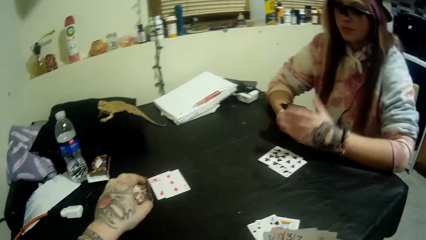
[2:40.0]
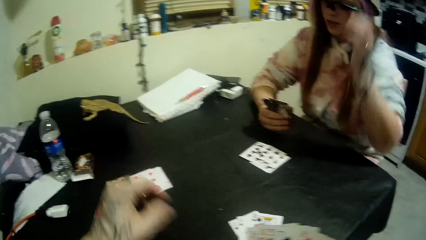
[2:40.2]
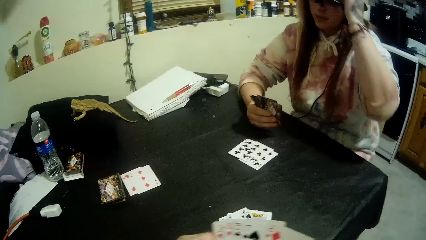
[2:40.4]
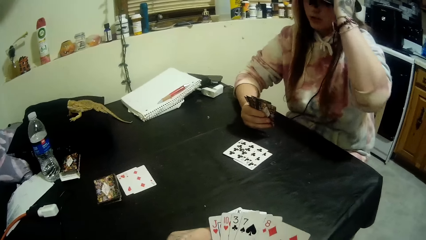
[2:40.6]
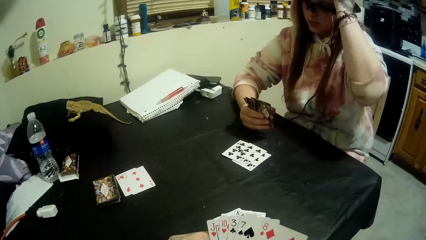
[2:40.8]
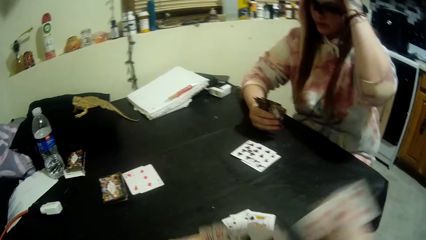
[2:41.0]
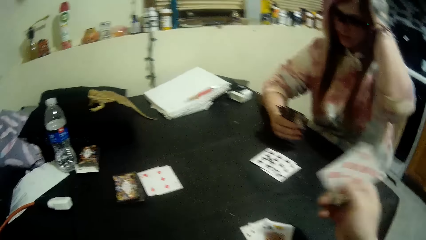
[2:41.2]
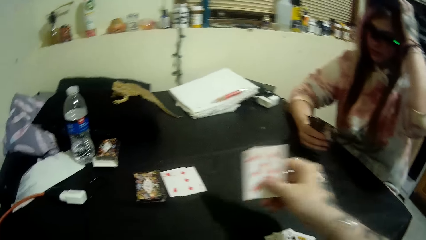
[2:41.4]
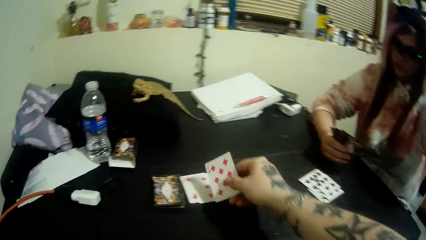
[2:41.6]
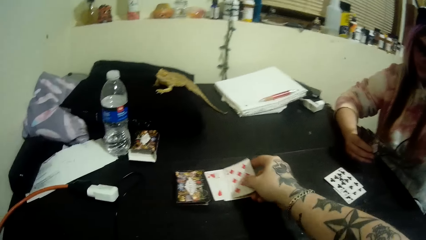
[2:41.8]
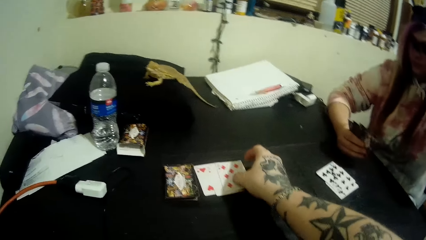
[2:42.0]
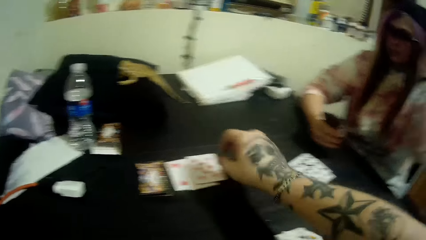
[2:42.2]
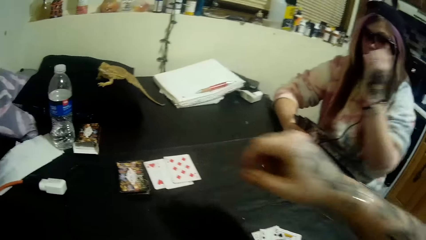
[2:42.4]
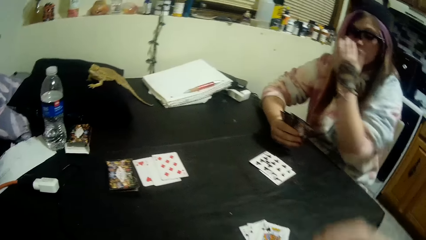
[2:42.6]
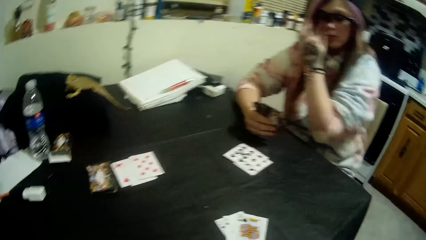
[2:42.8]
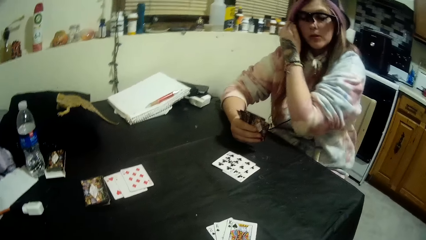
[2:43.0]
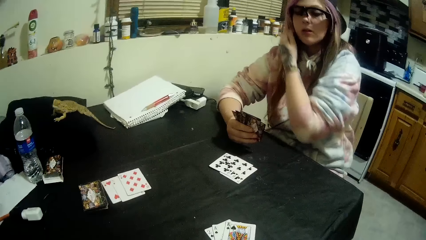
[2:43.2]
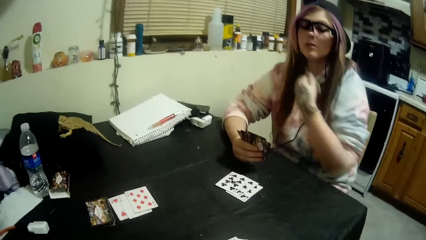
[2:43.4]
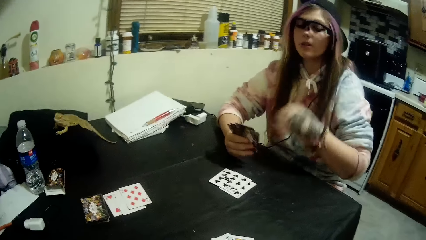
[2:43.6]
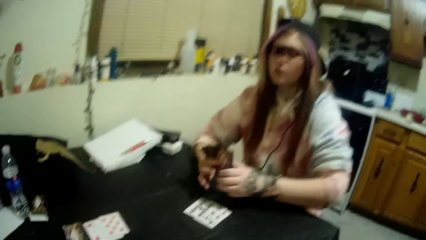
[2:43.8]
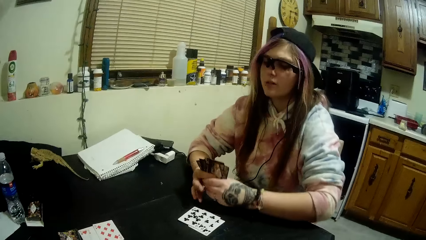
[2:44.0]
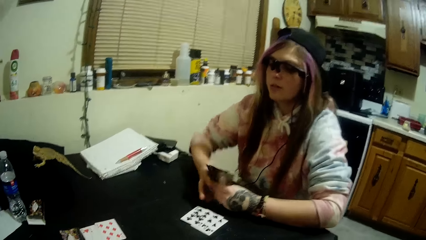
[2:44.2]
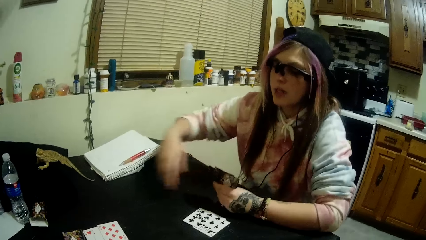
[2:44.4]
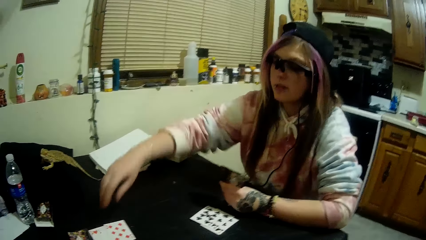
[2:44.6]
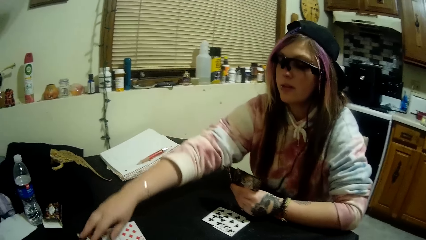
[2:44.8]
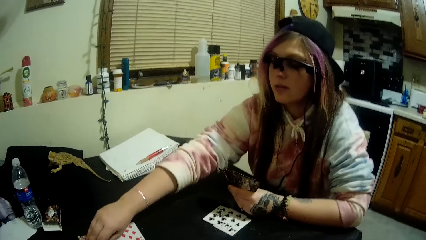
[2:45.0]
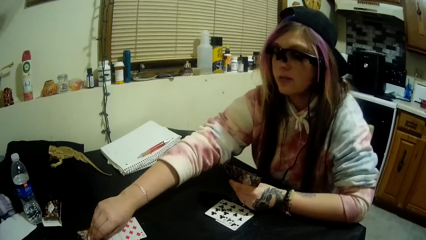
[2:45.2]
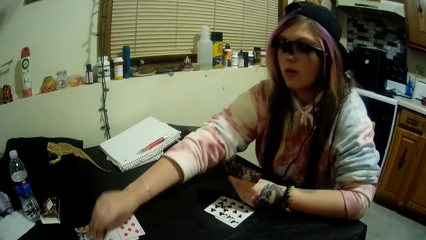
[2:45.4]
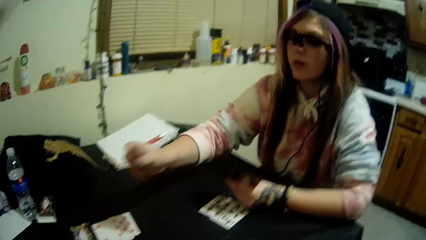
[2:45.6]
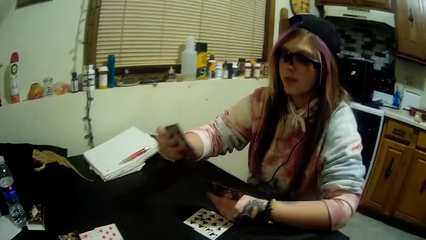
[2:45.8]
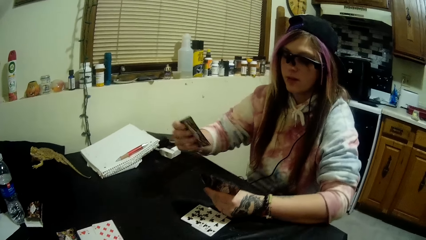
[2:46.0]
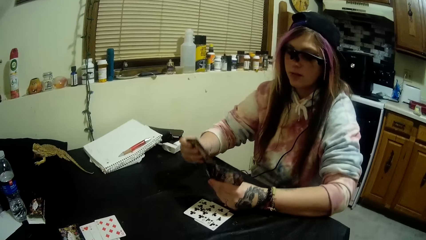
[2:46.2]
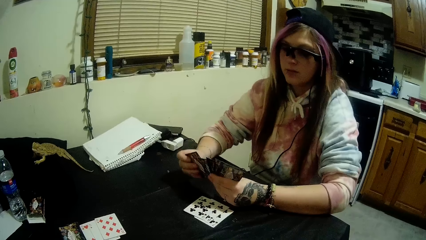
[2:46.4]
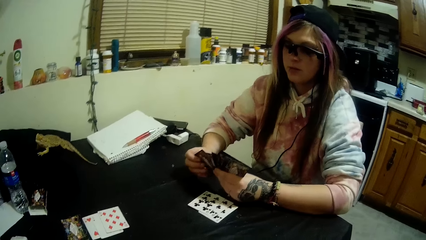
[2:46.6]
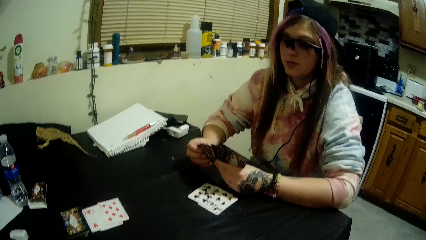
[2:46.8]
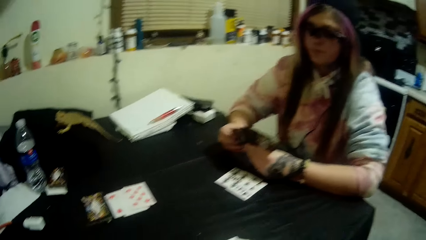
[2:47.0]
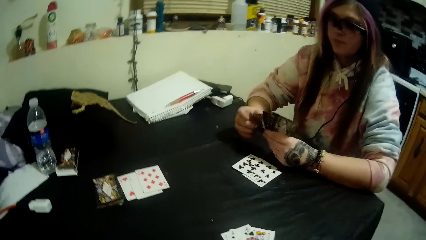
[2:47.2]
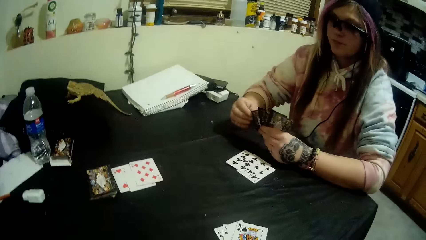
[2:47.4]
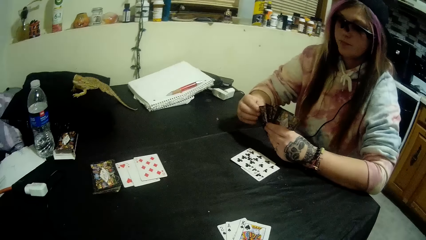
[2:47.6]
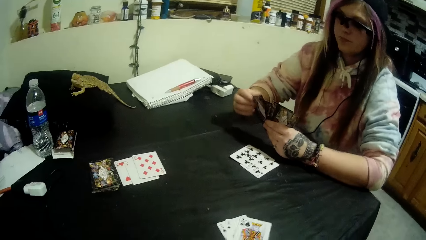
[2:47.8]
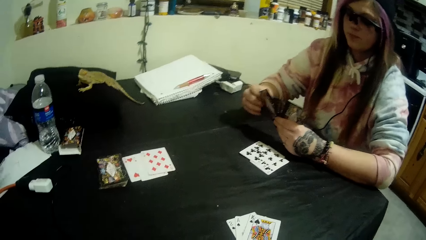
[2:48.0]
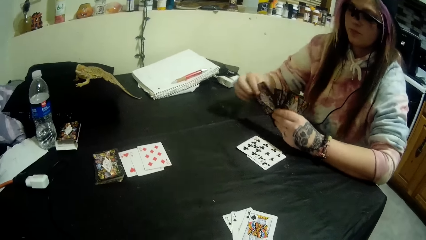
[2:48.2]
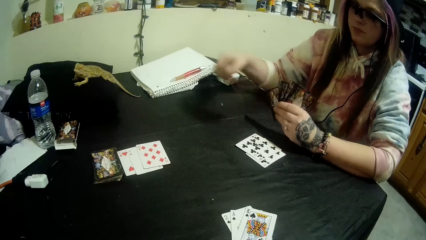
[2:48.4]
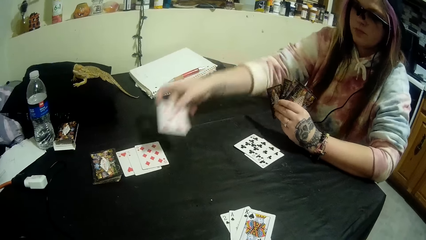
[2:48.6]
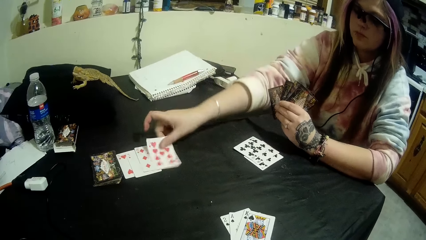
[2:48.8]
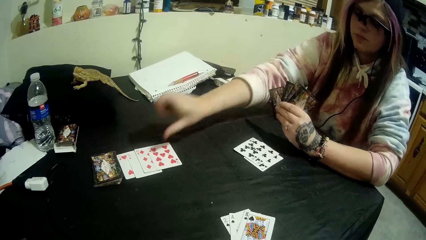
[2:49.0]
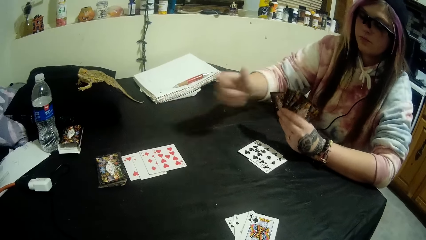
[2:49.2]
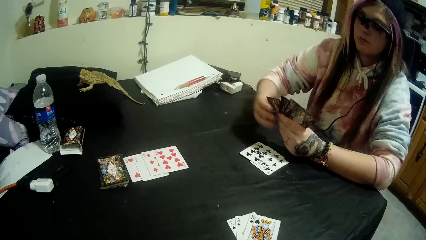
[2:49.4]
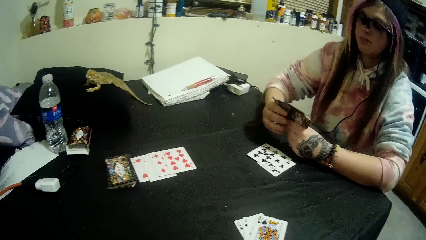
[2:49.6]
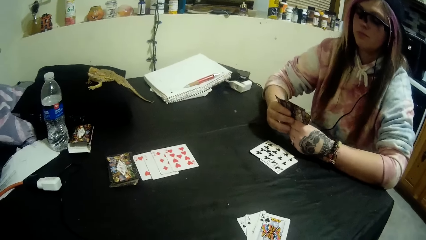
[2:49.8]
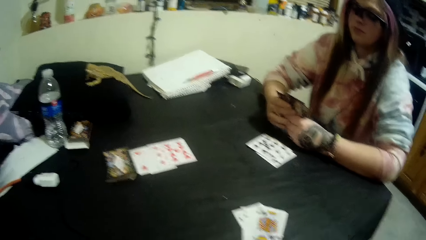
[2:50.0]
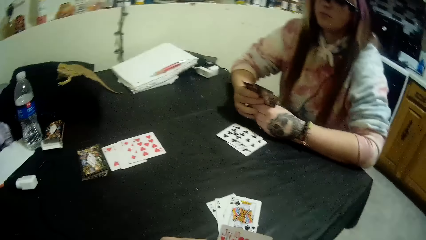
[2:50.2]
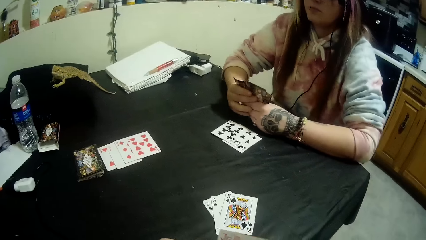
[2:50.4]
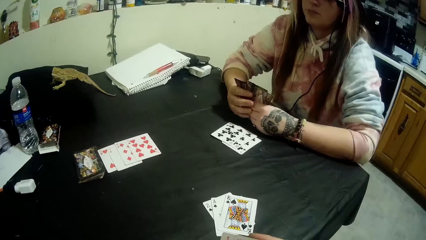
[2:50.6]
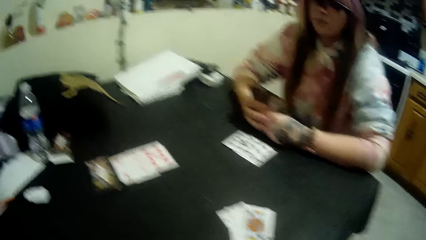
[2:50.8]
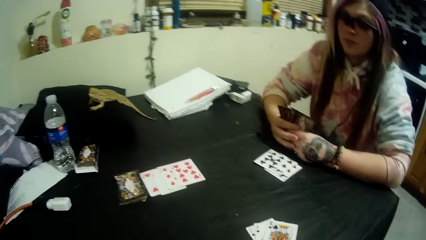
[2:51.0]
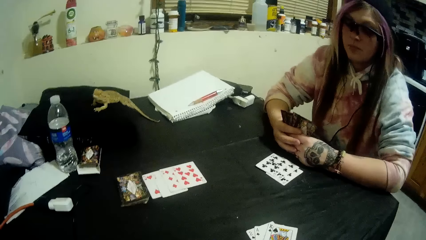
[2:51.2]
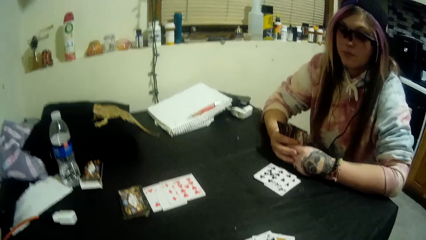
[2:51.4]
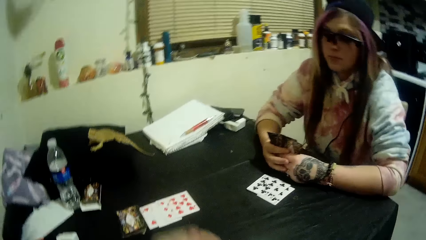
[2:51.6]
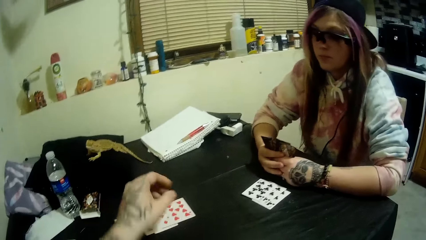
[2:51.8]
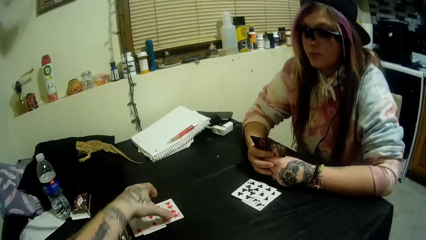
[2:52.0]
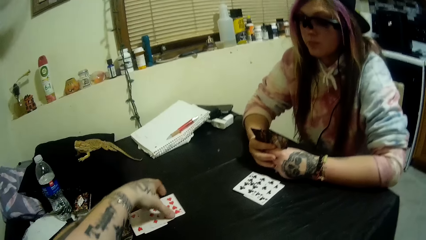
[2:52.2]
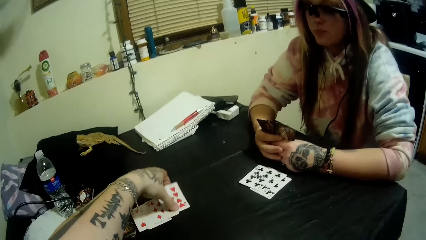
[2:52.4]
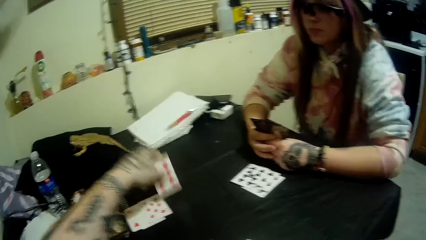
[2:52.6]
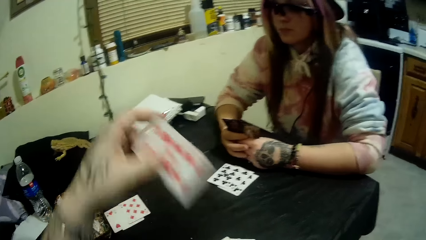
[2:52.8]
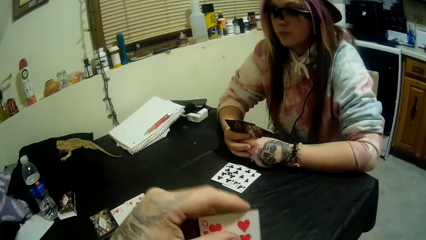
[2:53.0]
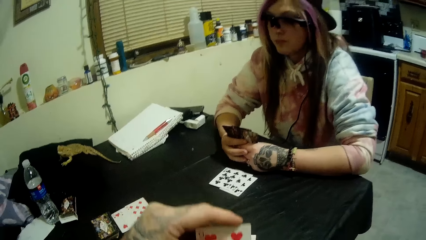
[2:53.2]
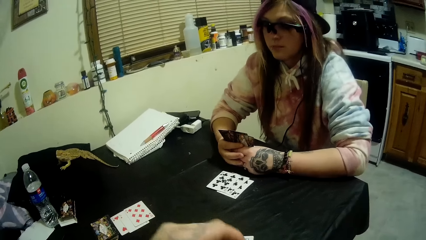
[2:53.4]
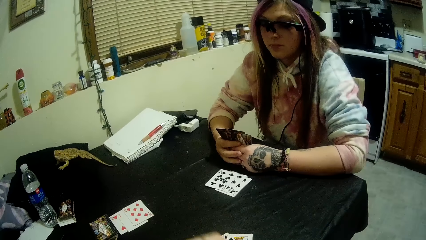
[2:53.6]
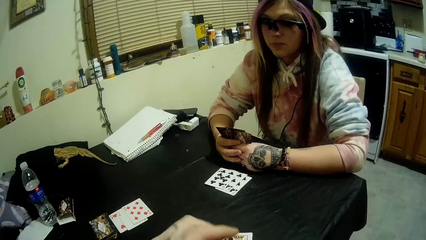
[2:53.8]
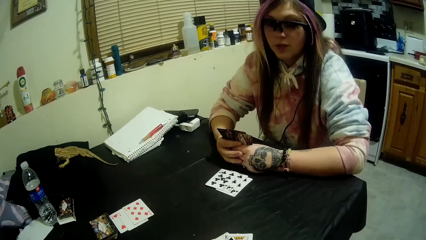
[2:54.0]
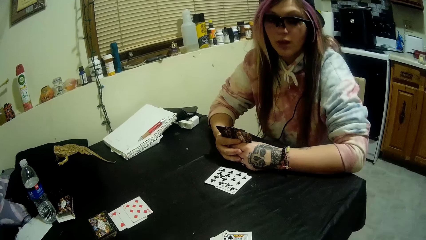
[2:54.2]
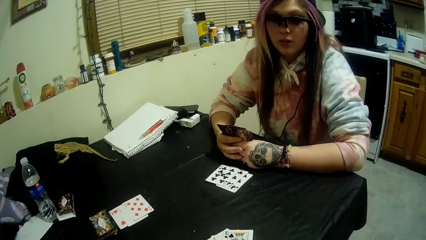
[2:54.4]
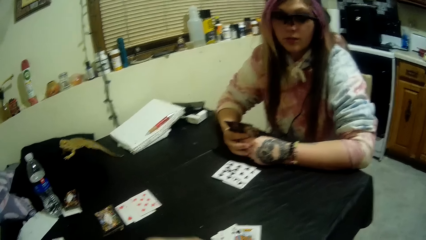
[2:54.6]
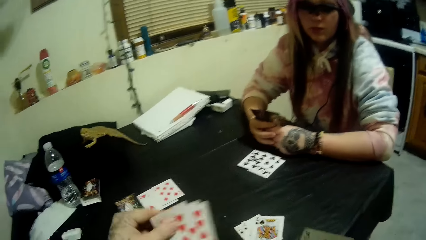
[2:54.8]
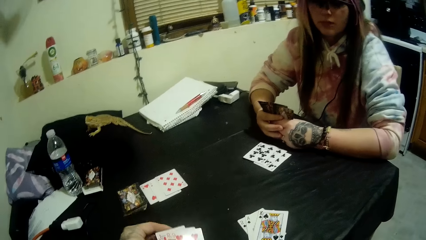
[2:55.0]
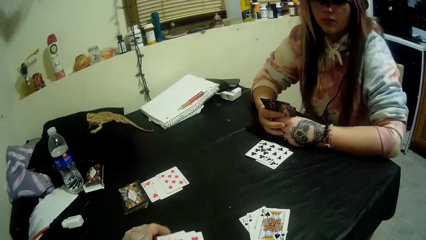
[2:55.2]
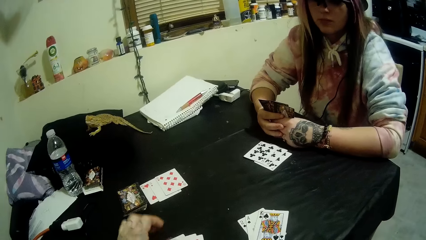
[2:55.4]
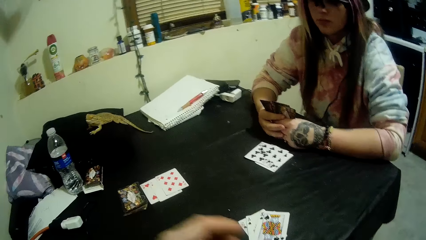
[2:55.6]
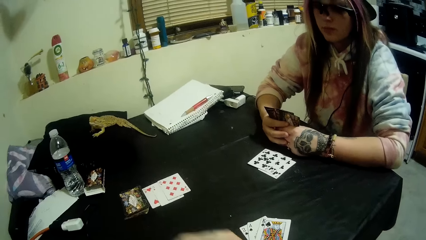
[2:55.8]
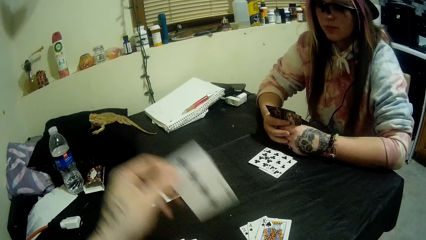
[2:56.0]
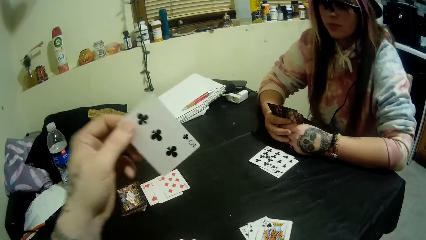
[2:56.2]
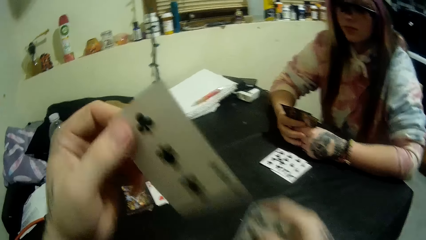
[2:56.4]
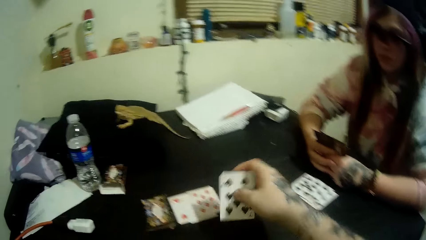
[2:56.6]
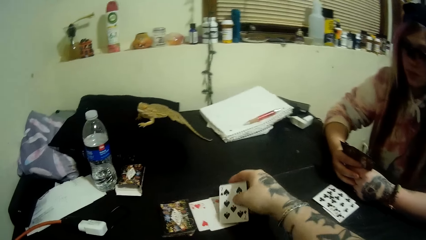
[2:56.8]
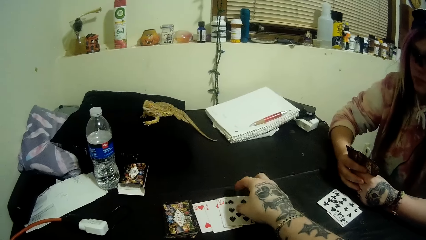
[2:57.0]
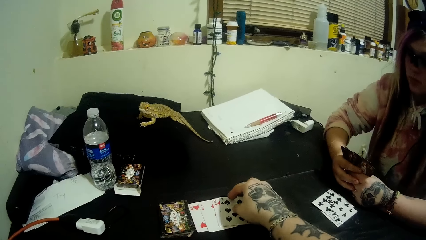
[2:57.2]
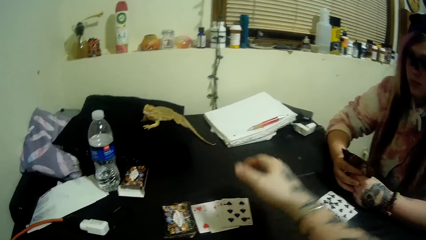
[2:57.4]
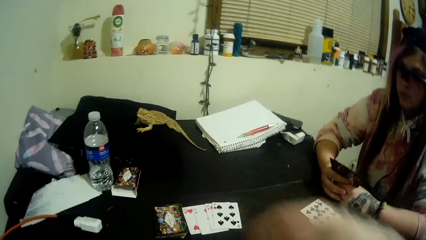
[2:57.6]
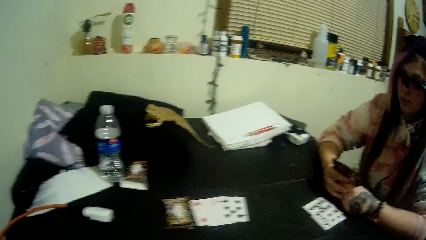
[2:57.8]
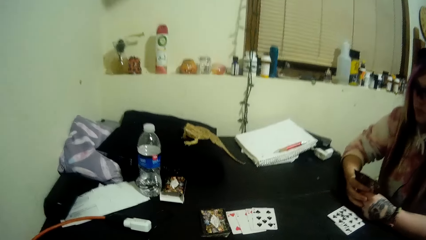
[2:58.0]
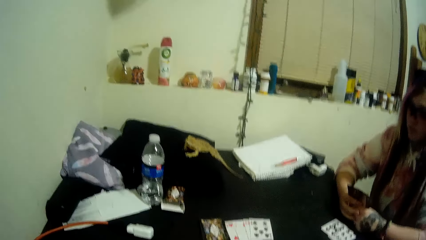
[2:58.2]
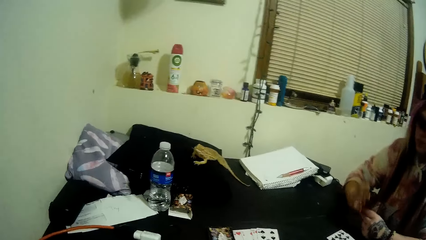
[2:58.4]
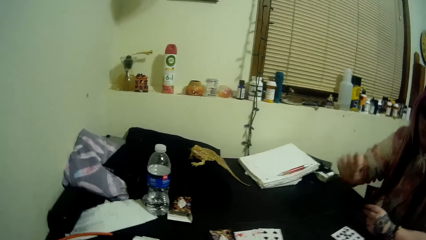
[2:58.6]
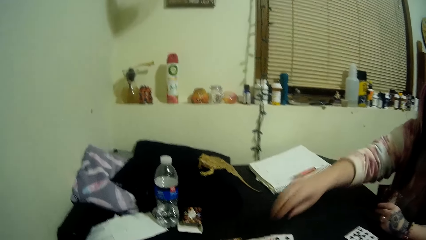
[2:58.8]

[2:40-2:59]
The camera wearer selects the cards. He drops a card in his hands on the card beside the stack of cards. A woman picks a card from the stack of cards with her right hand. The woman drops a card in her hand on the card beside the stack of cards. The camera wearer picks a card from the cards beside the stack of cards with his left hand. He drops some of the cards in his hands on the table. He drops a card in his hands on the cards beside the stack of cards.
